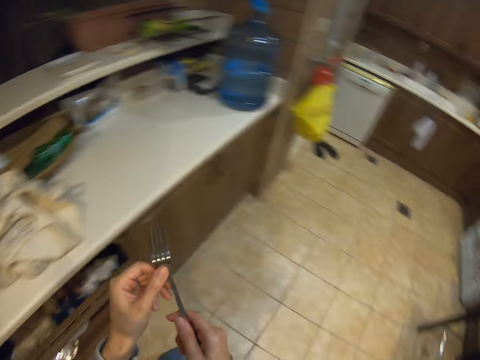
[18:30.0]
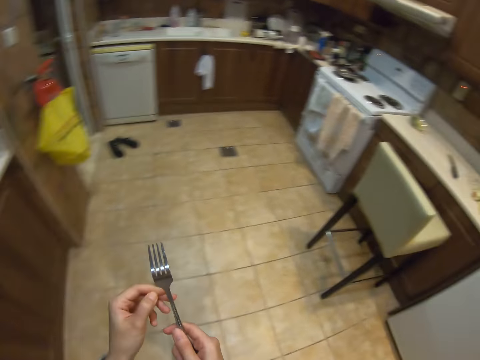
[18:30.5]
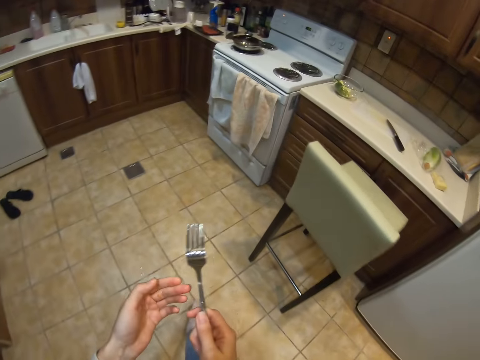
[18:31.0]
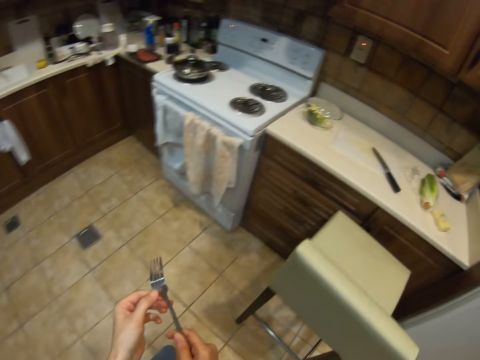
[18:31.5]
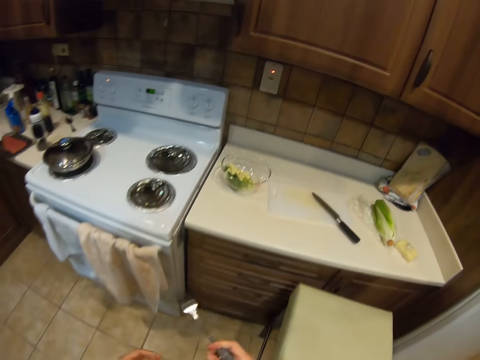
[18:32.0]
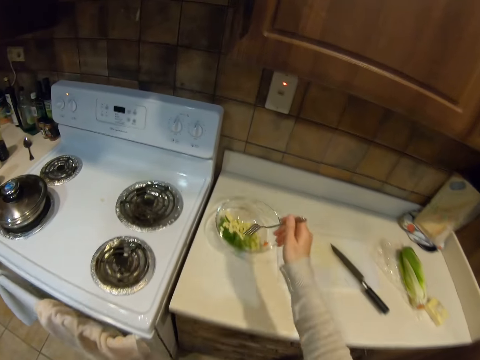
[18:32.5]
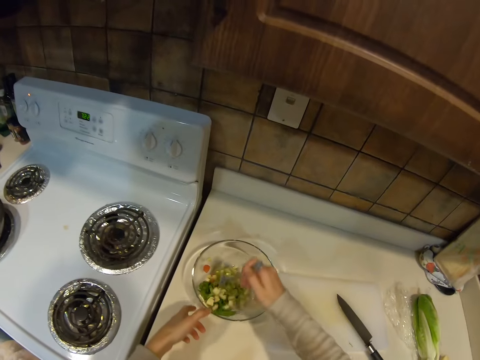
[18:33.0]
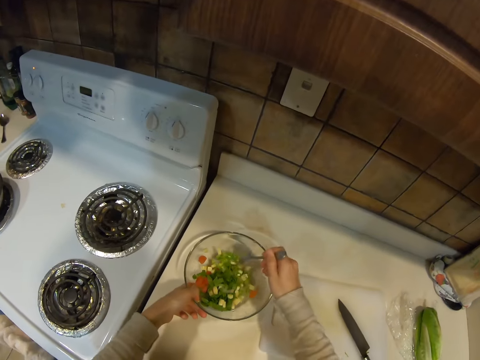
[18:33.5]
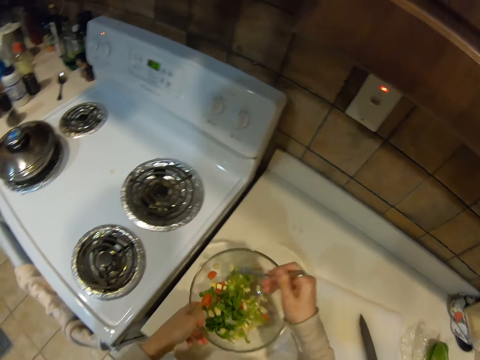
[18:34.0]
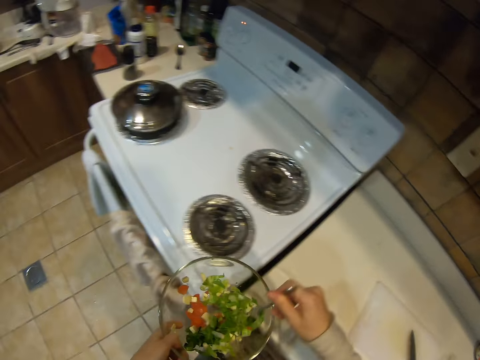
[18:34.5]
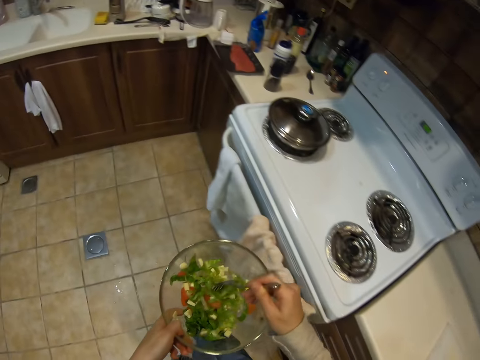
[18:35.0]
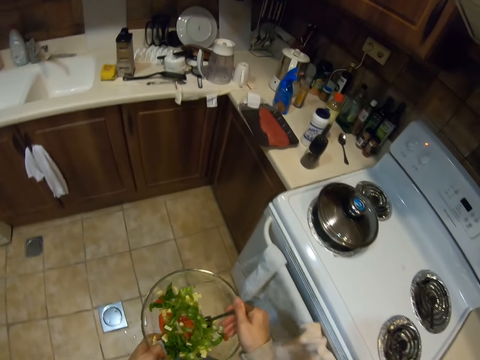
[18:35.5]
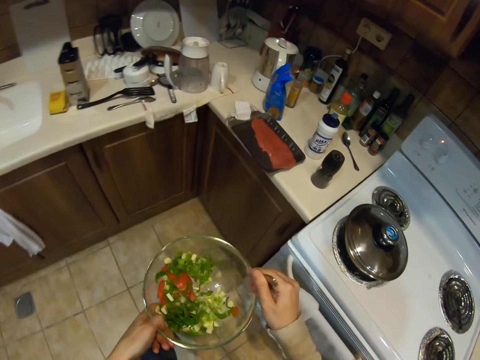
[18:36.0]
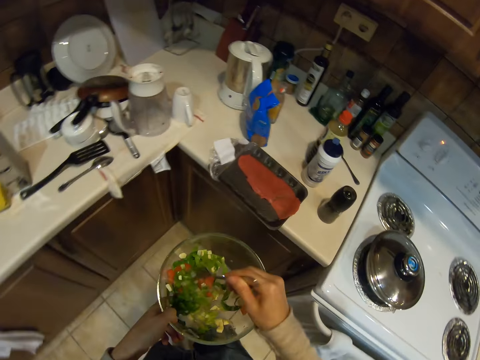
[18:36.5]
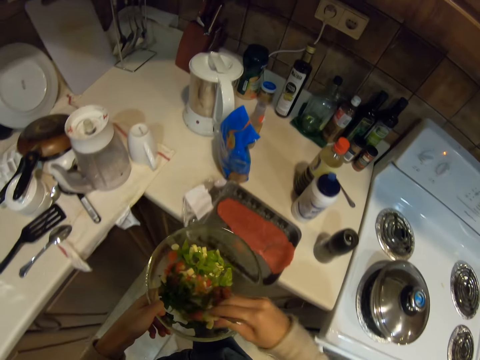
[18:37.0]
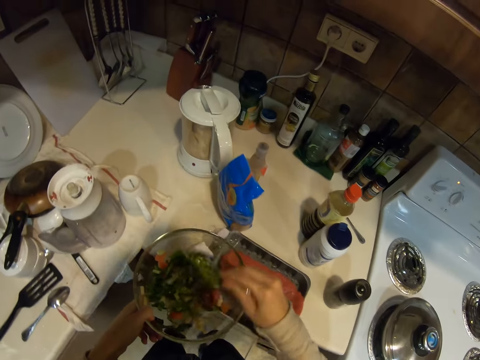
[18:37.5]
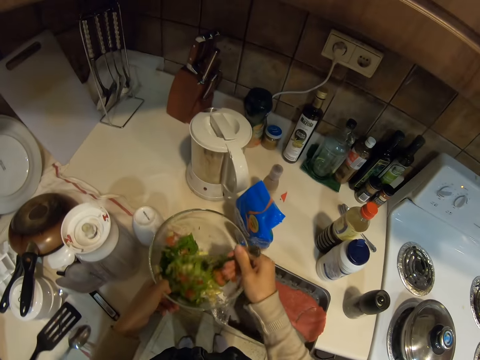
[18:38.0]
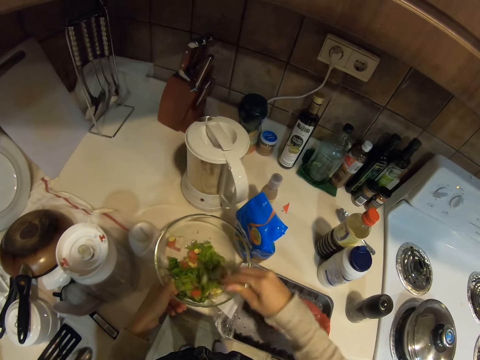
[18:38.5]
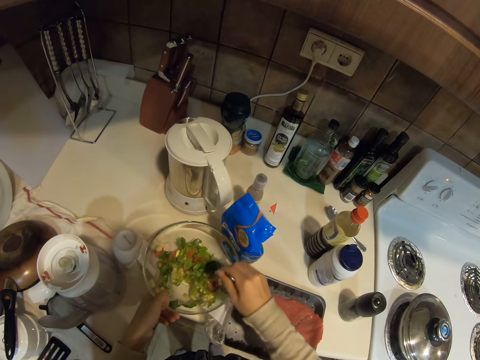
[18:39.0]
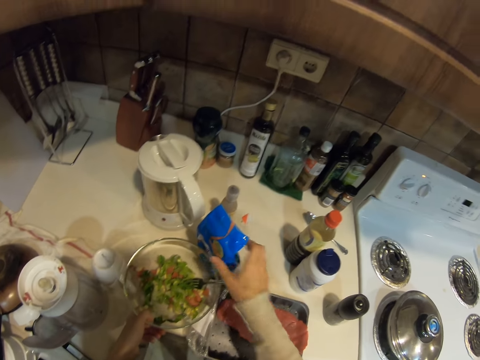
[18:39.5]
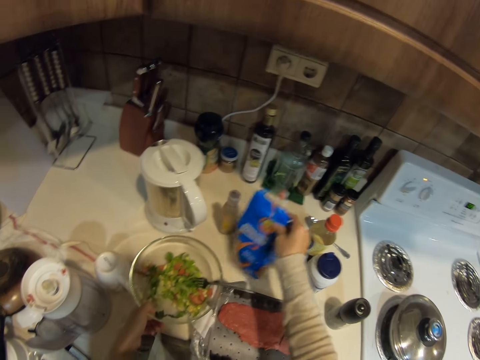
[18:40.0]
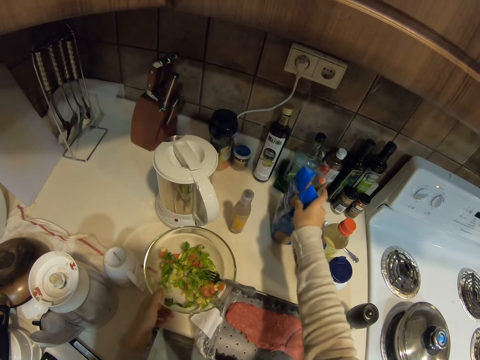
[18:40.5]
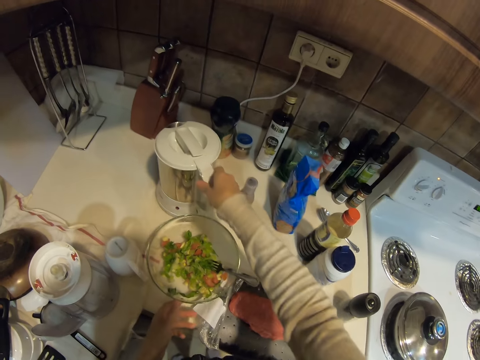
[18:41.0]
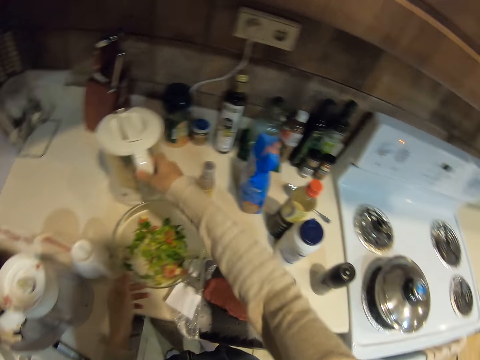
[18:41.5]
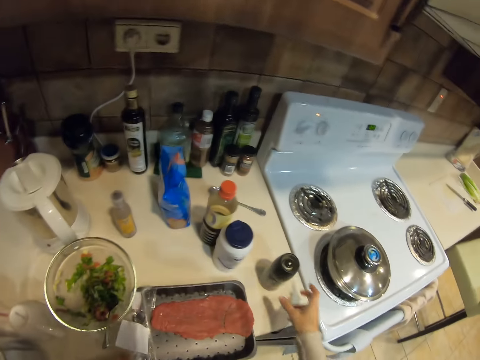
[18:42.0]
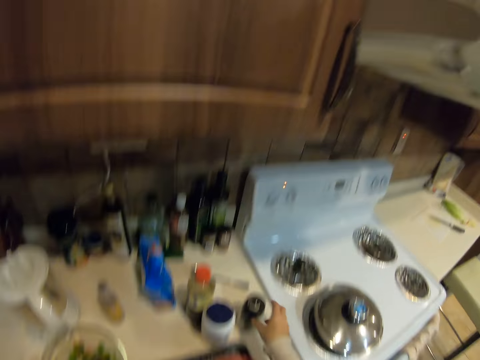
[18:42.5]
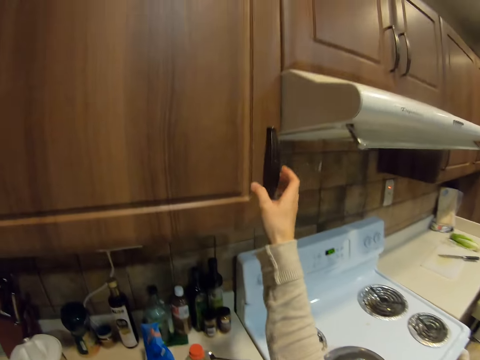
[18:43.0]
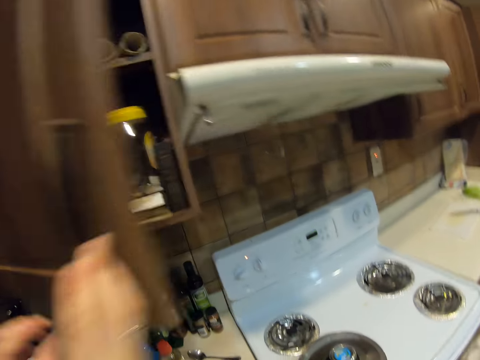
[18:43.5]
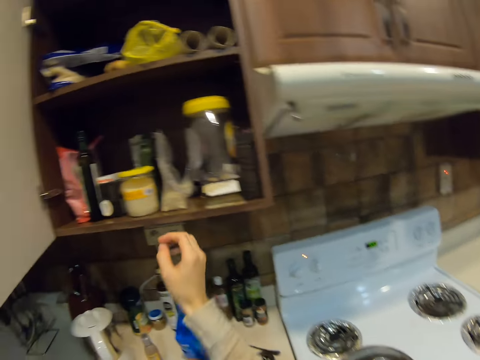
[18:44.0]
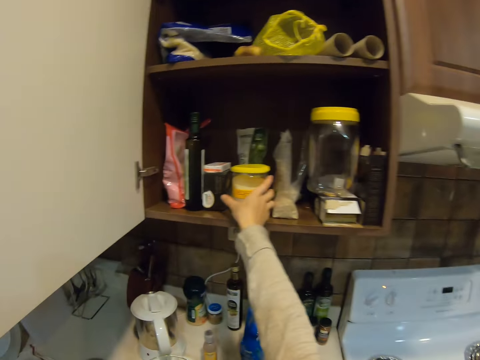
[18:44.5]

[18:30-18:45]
The camera wearer walks around the kitchen. They walk towards the cooker. They mix ingredients in the bowl with a fork. They pick up the bowl from the counter. They mix ingredients in the bowl with the fork. They place the bowl on a kitchen bench. They move a sachet on the counter. They move a jug on the counter. They move a bottle of black pepper. They open the kitchen cabinet.

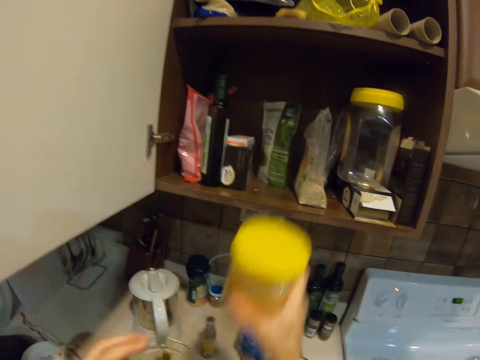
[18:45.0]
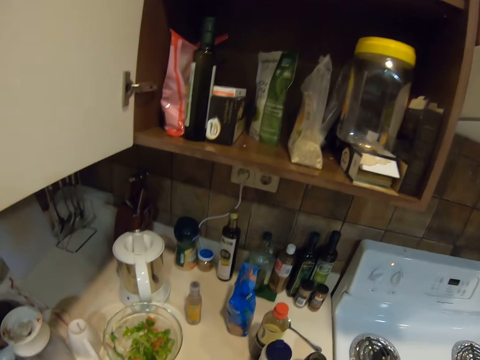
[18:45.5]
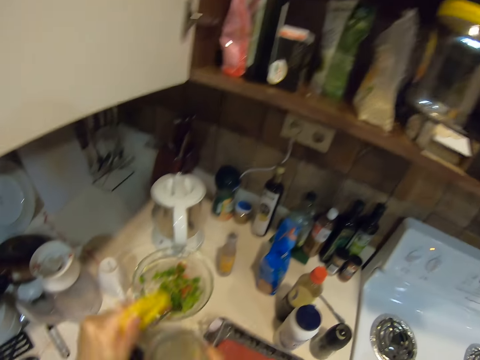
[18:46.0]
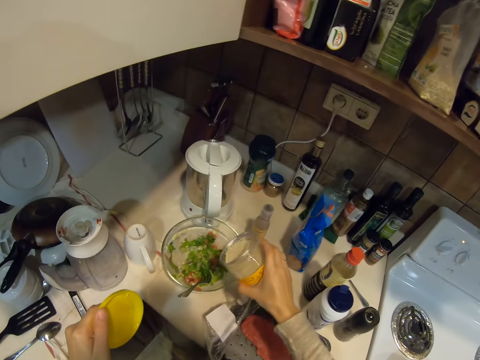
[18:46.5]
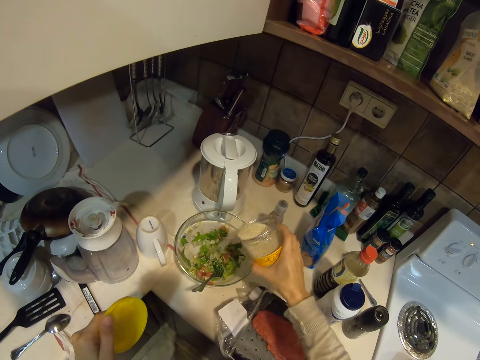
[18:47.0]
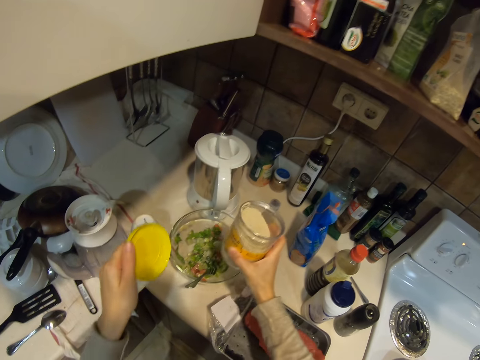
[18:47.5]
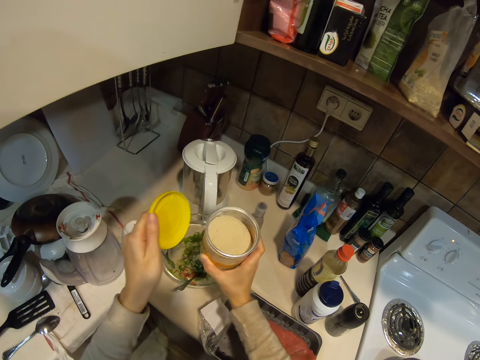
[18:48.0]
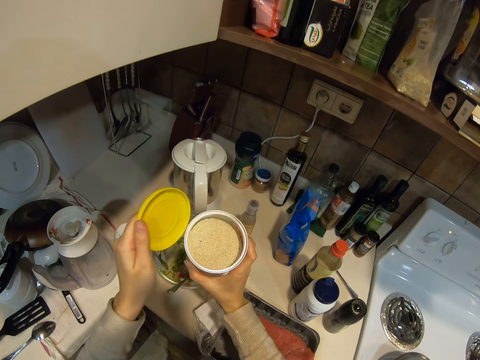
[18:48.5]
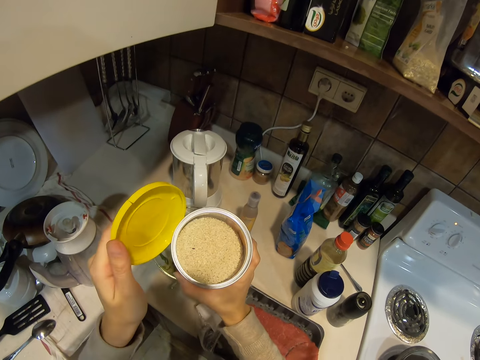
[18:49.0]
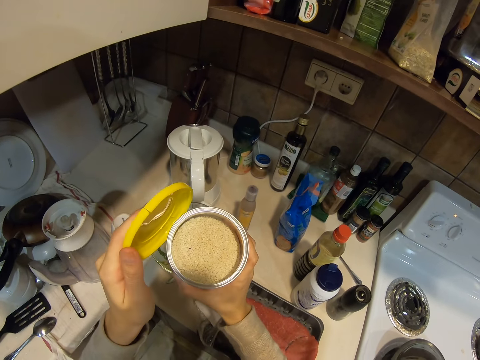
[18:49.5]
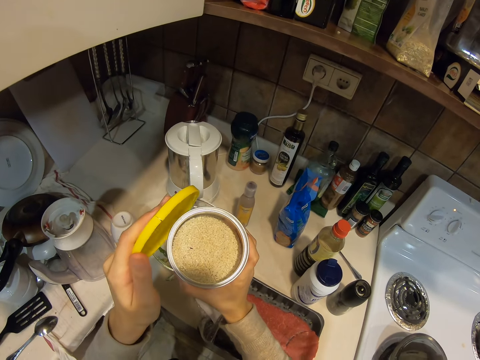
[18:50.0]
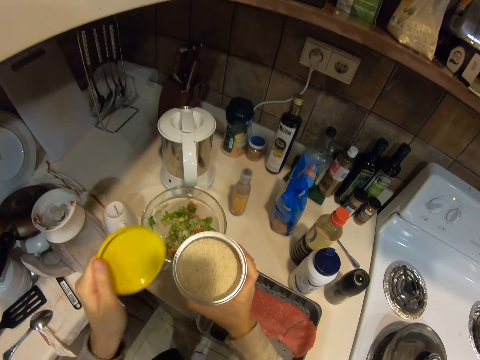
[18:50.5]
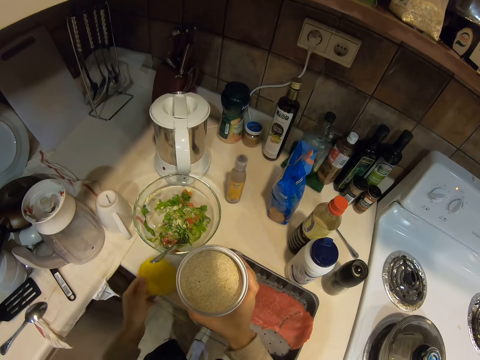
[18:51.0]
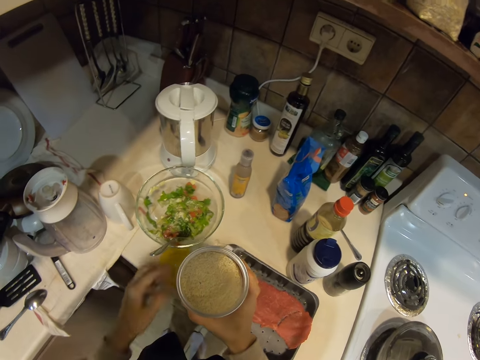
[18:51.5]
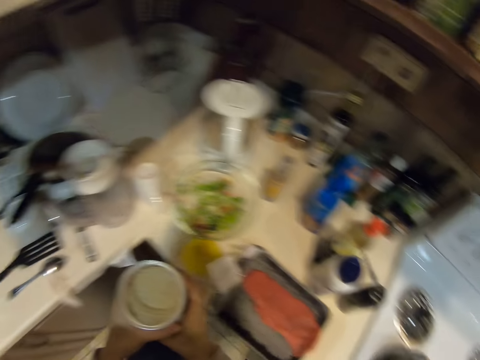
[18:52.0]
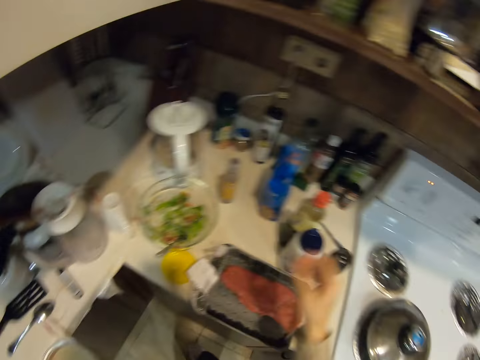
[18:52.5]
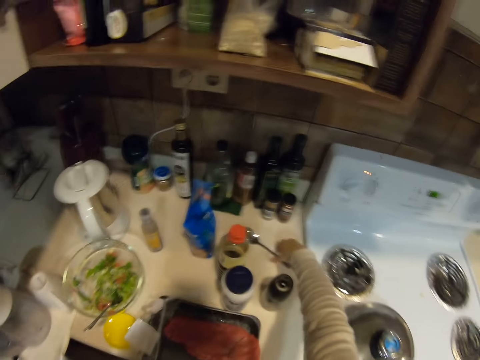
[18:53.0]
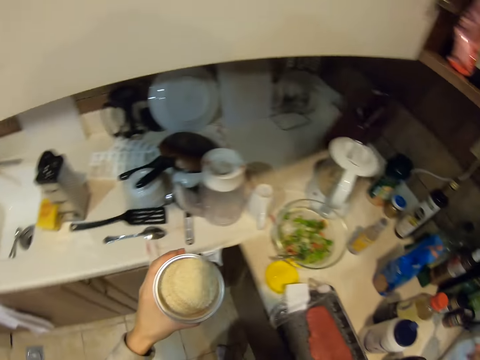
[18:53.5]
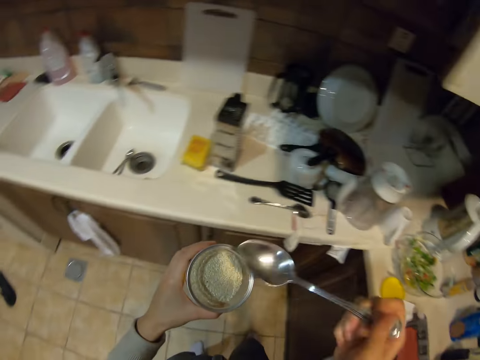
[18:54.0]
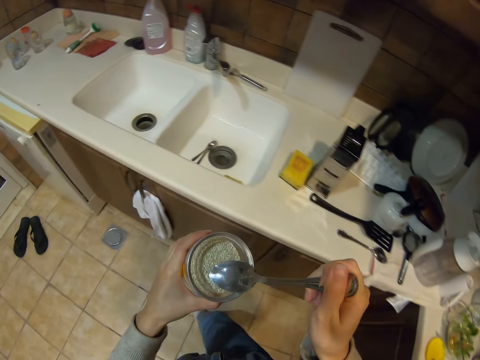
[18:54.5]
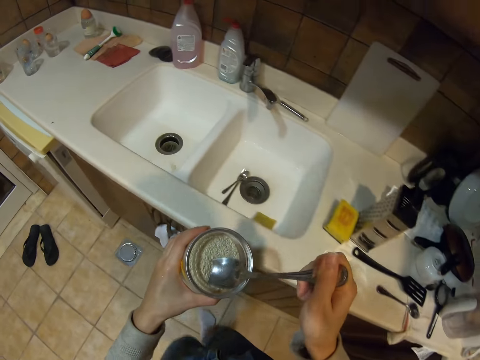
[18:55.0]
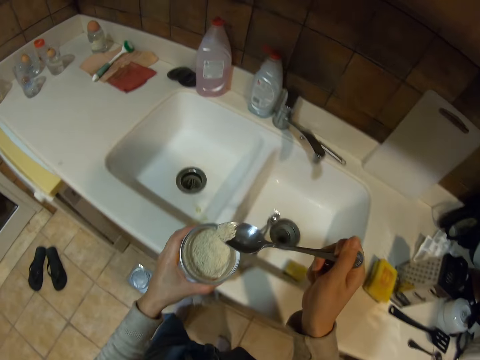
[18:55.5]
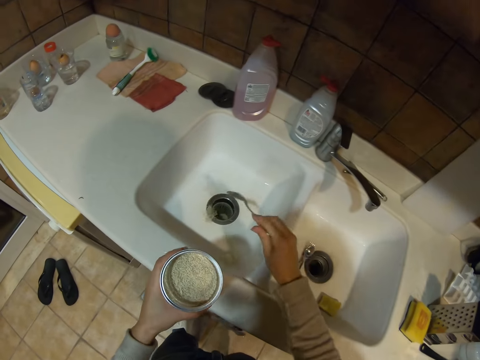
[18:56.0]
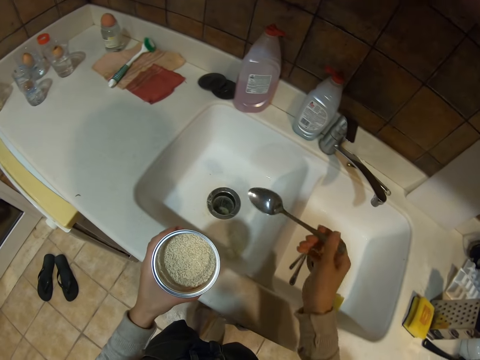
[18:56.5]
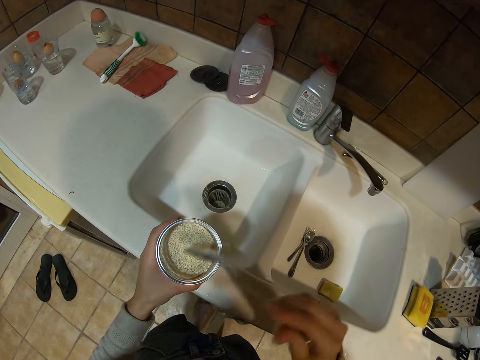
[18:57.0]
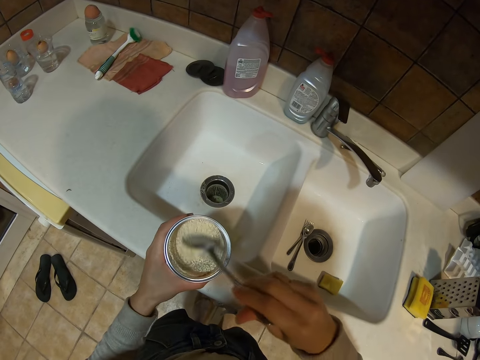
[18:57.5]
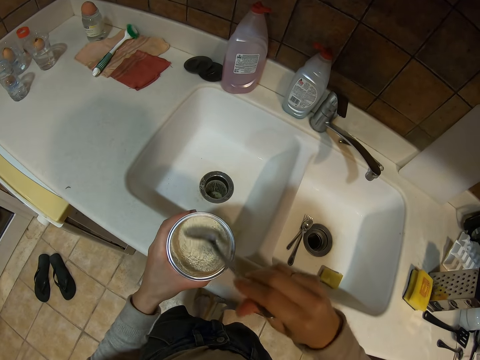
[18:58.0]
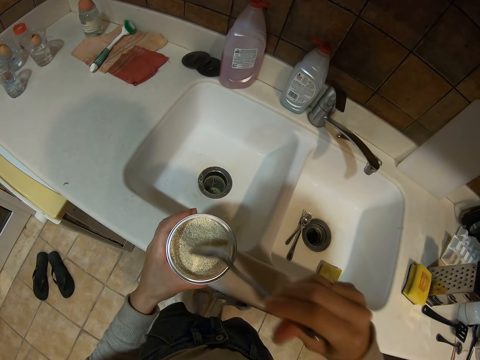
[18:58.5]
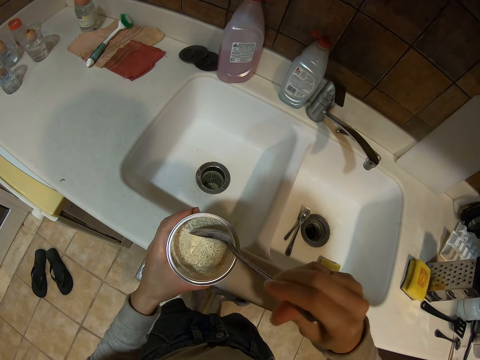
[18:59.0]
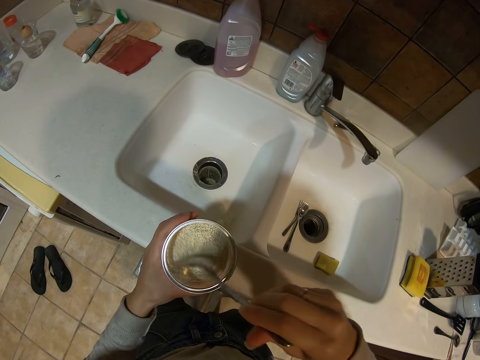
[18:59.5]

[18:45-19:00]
The camera wearer picks up a can from the cabinet. They open the lid. They place sugar in the ingredients. They place the yellow lid on the kitchen bench. They pick up a spoon from the counter. They pick dust from the sugar with the spoon. They place the dust in the sink. They search in the sugar with the spoon.
